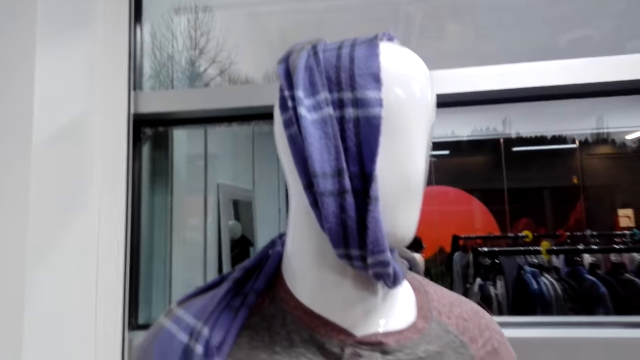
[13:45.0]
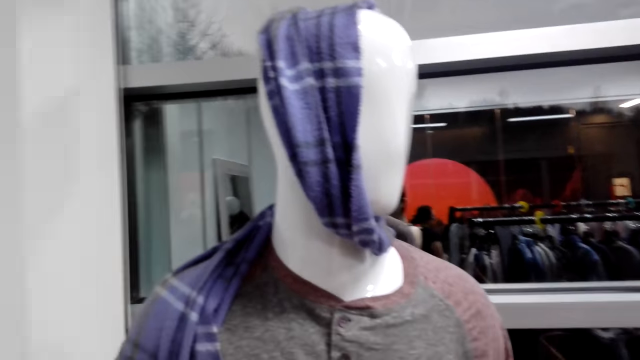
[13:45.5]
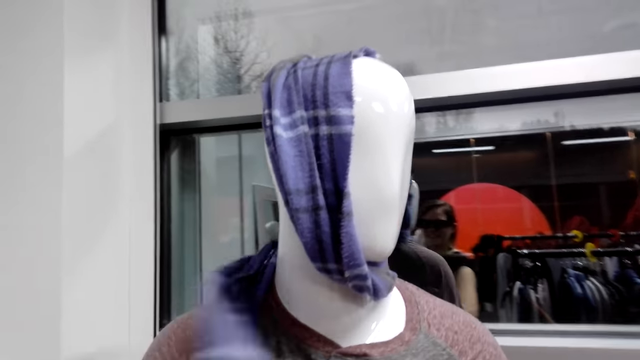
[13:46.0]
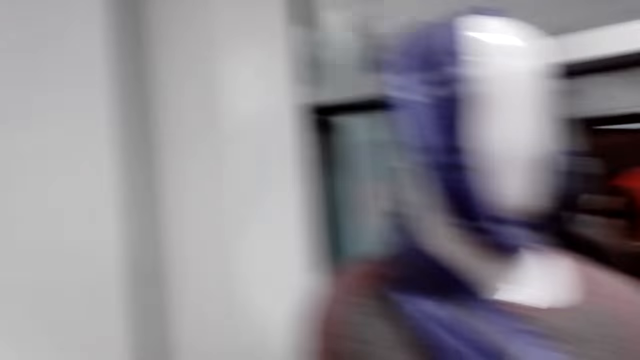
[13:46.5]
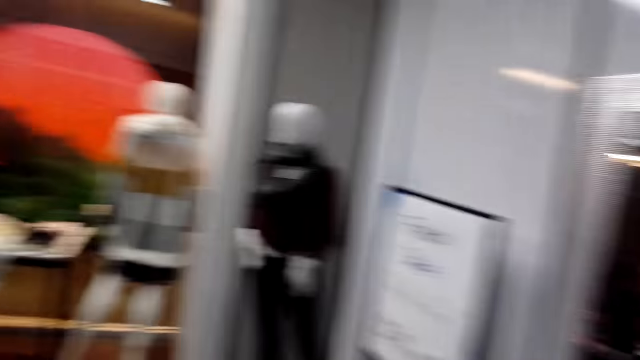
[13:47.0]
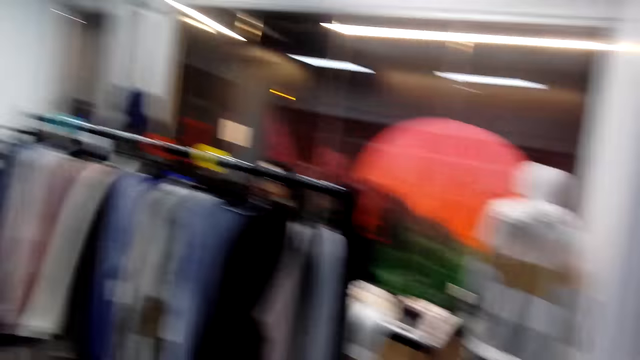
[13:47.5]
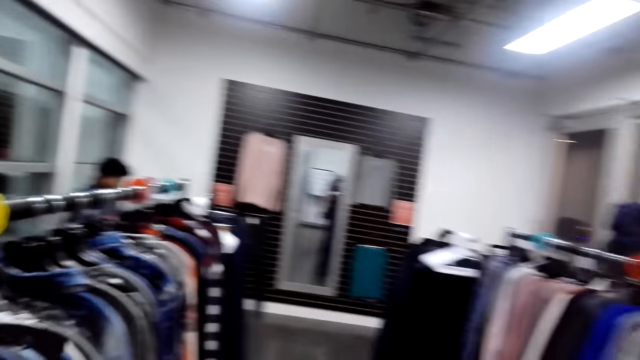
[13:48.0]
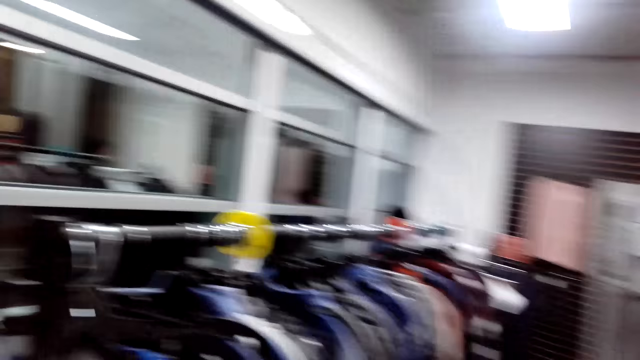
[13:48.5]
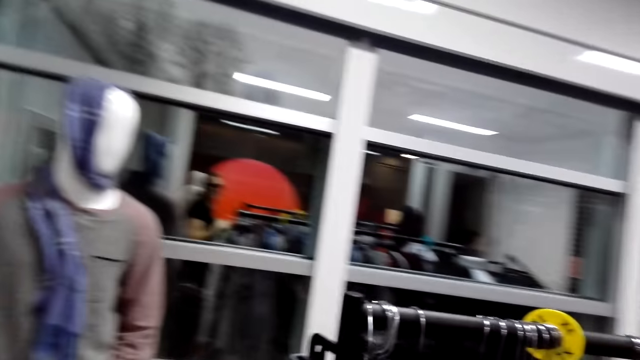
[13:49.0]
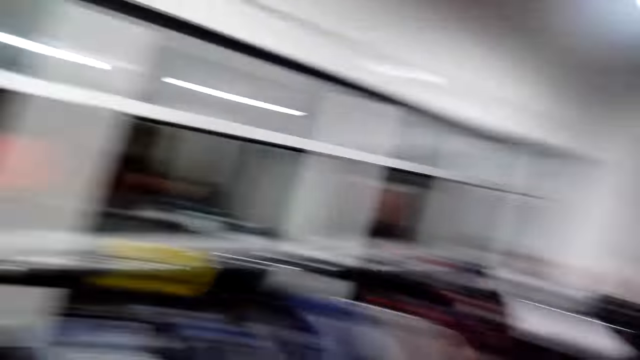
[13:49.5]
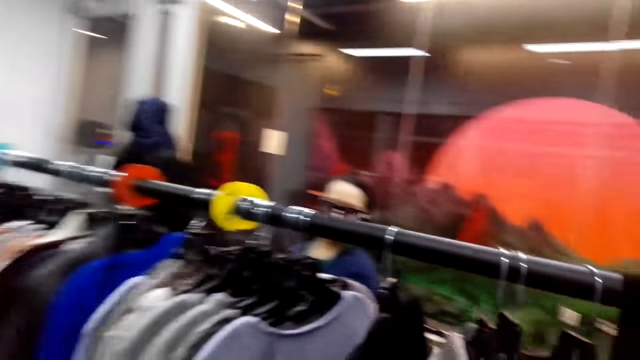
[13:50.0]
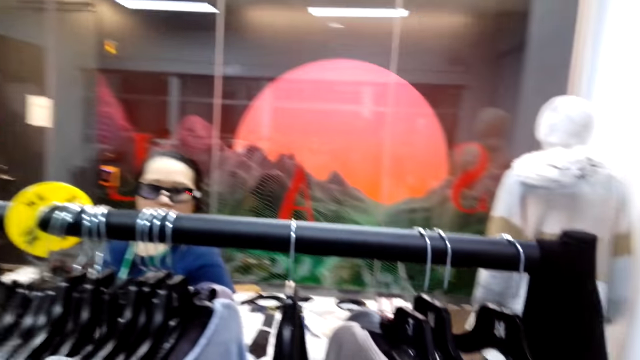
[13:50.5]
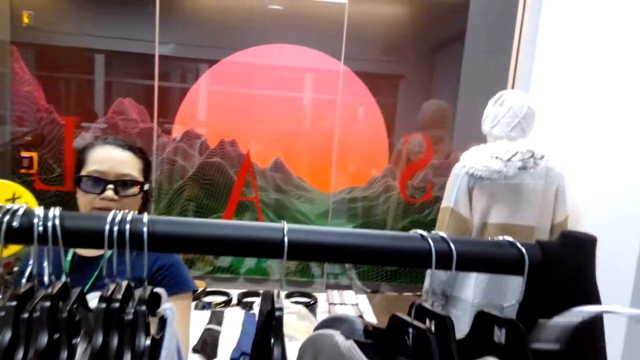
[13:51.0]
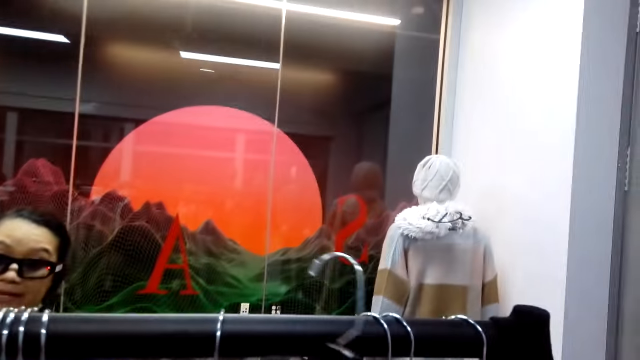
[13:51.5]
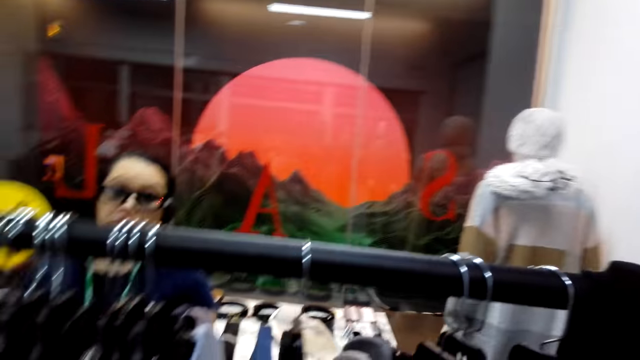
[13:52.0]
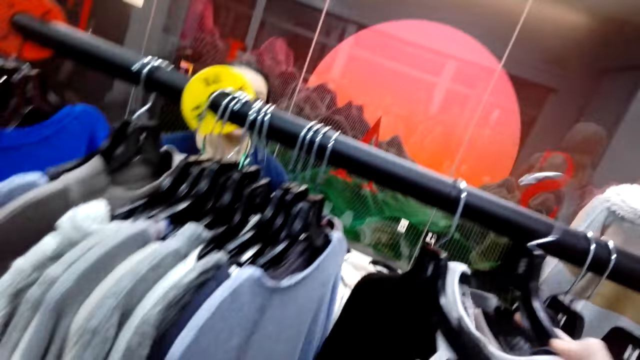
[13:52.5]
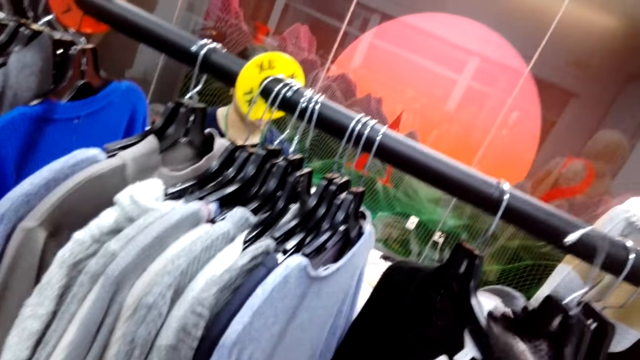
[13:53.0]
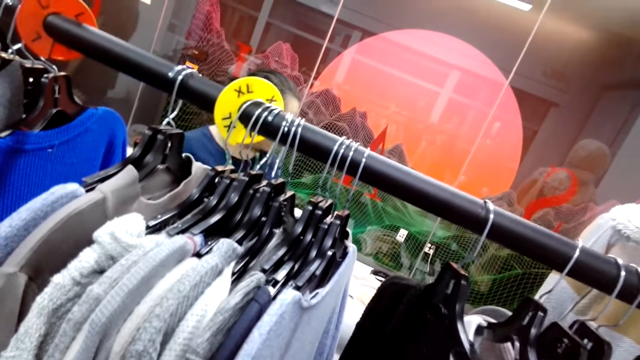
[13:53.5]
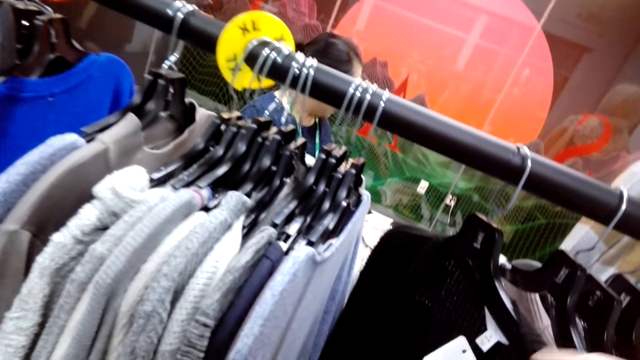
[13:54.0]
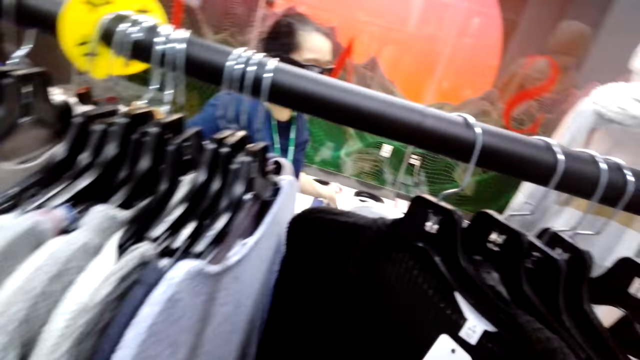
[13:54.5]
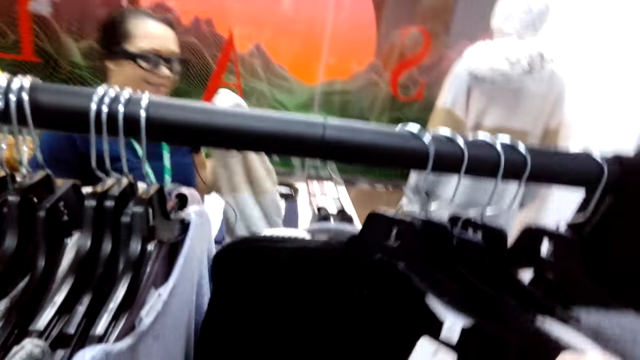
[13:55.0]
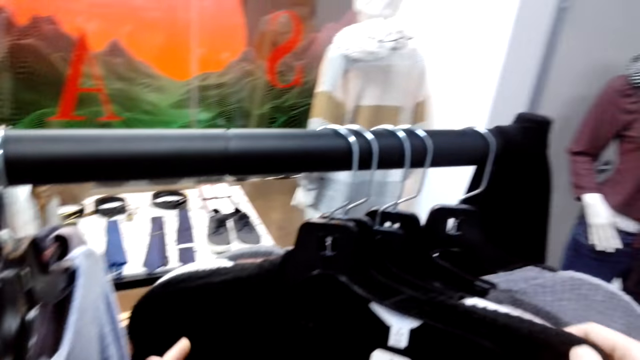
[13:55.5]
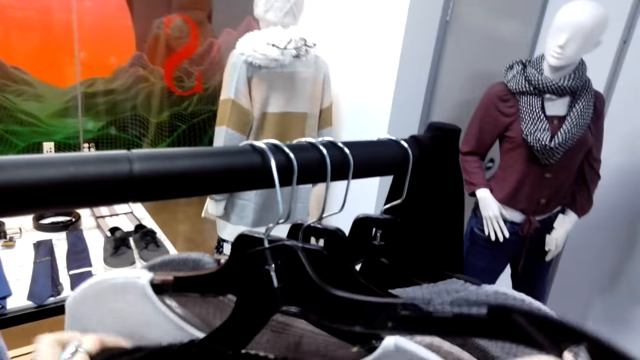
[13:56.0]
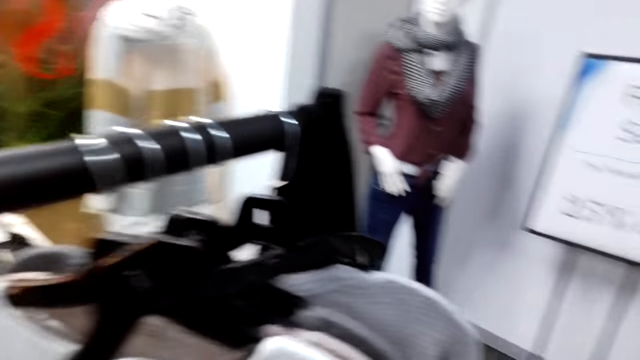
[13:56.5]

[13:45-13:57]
The camera wearer puts a scarf around the mannequin. They turn to the side. They walk around. They turn to the side. They turn around. They hold a cloth on a hanger. They turn to the side. They hang a sweater. They hold the cloth on the hanger.

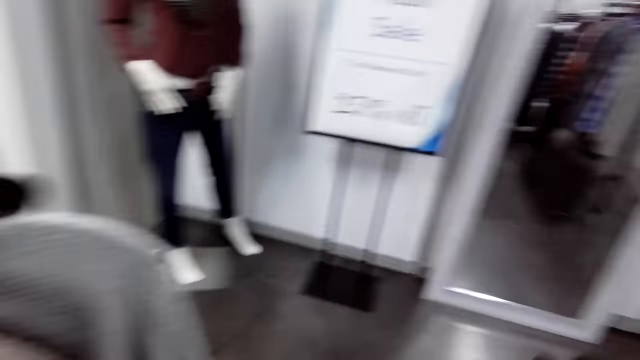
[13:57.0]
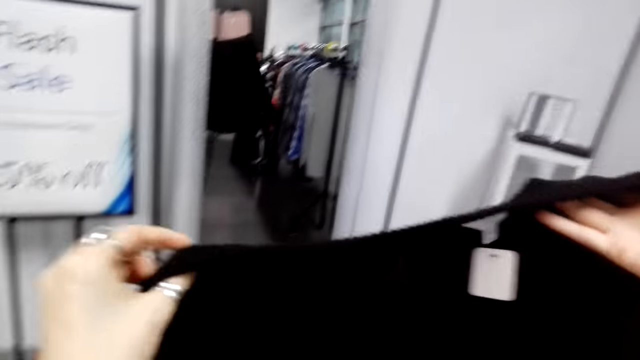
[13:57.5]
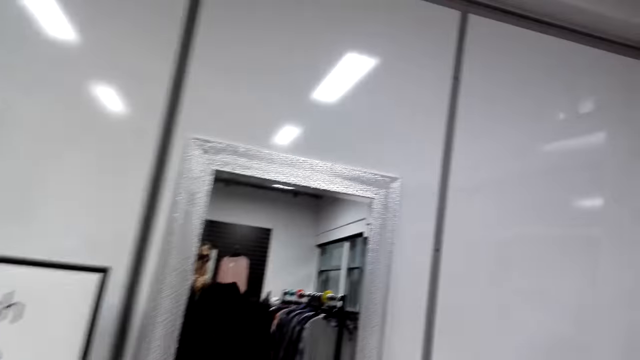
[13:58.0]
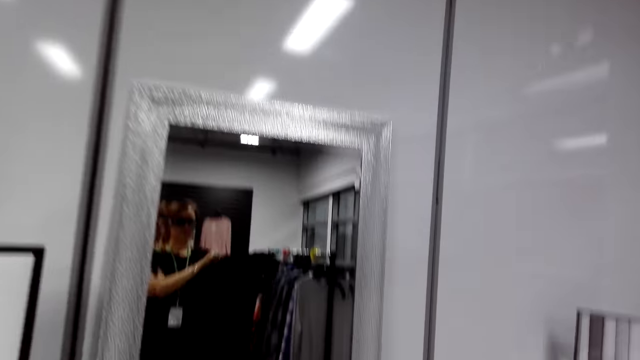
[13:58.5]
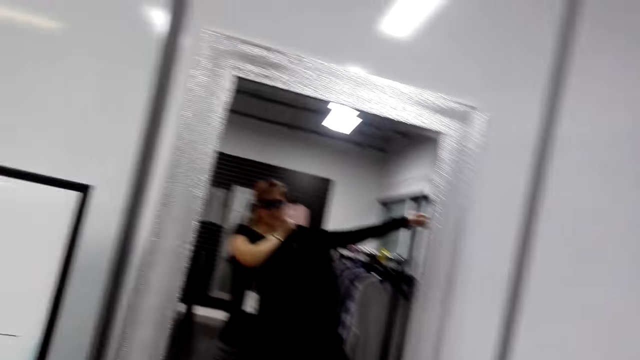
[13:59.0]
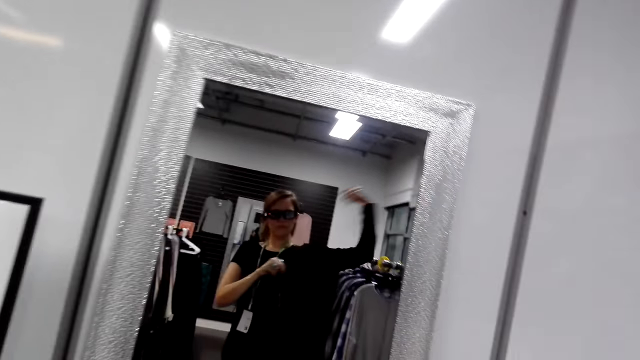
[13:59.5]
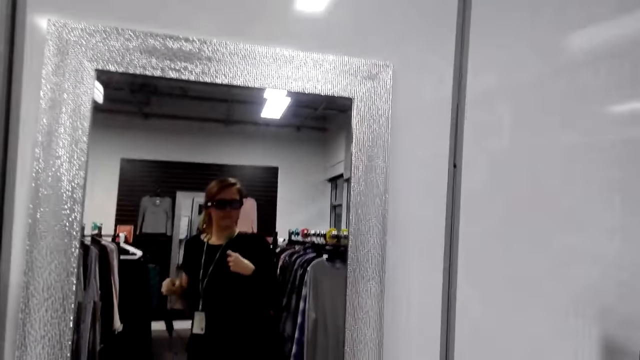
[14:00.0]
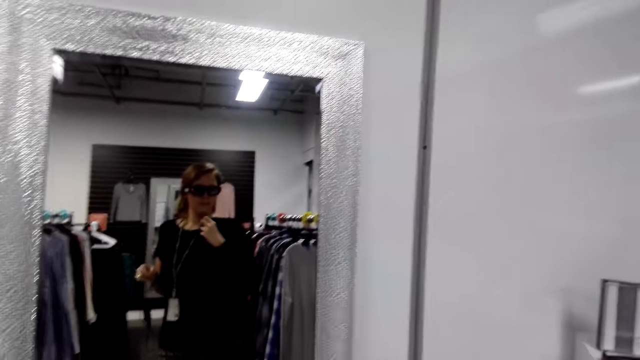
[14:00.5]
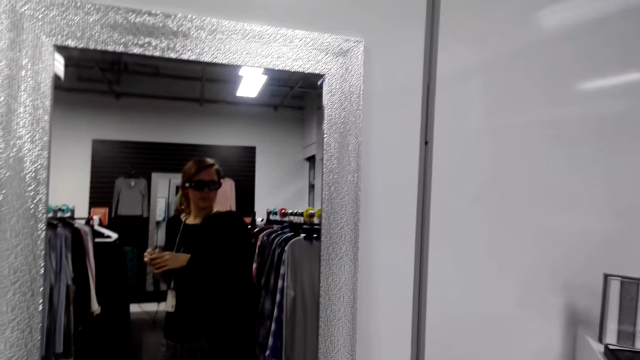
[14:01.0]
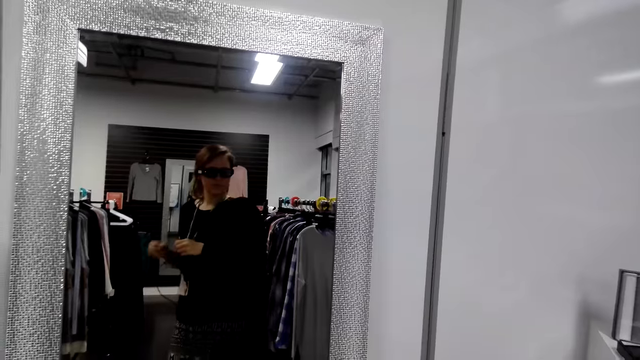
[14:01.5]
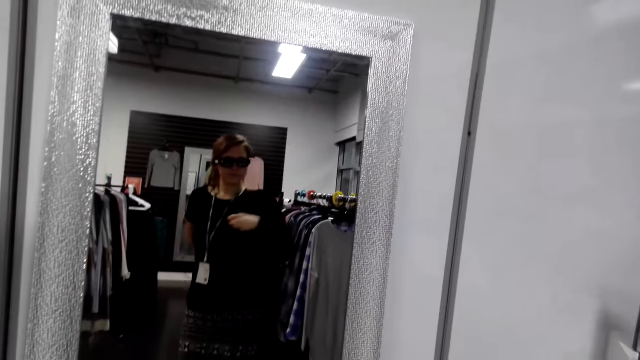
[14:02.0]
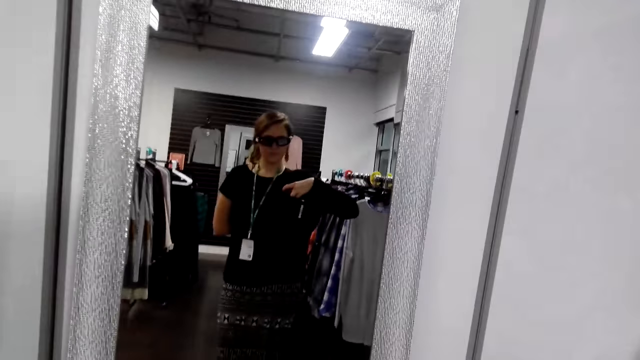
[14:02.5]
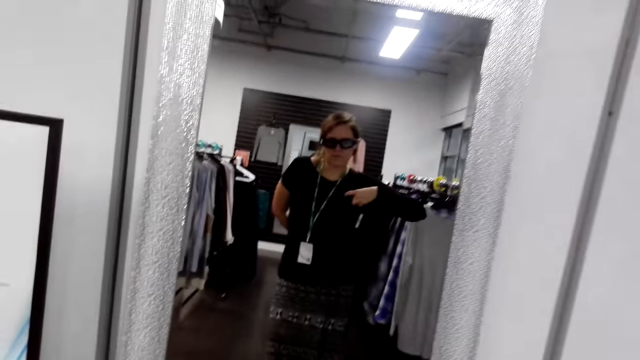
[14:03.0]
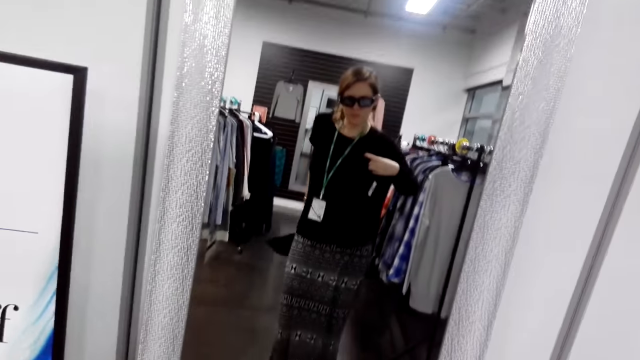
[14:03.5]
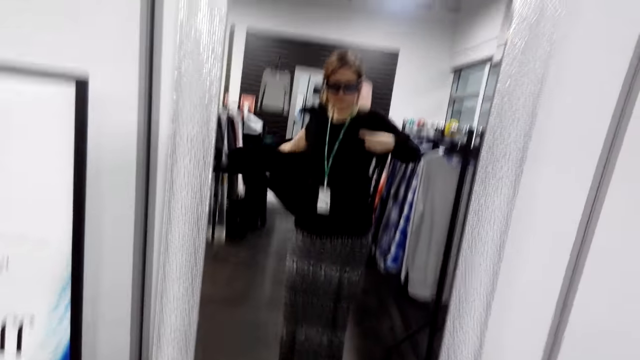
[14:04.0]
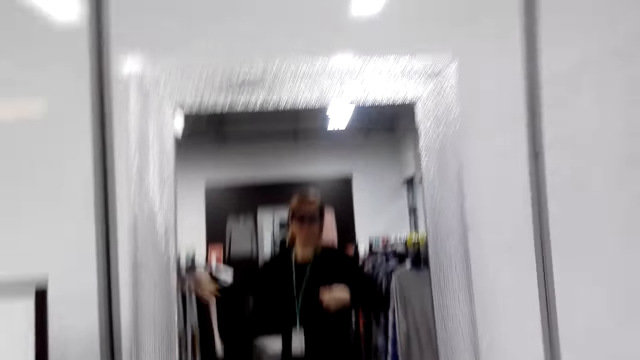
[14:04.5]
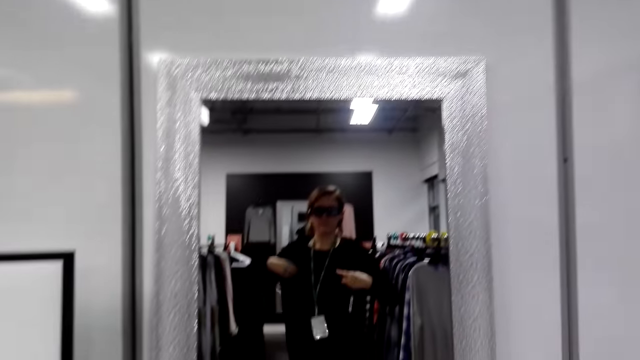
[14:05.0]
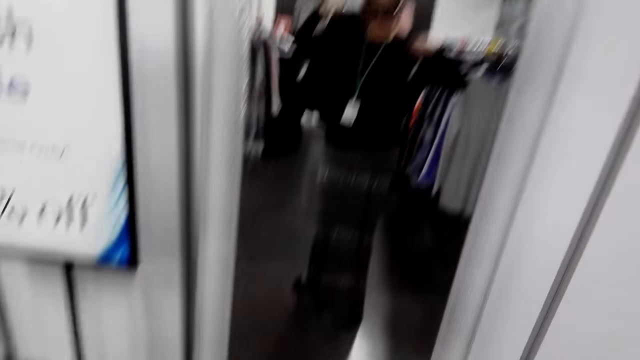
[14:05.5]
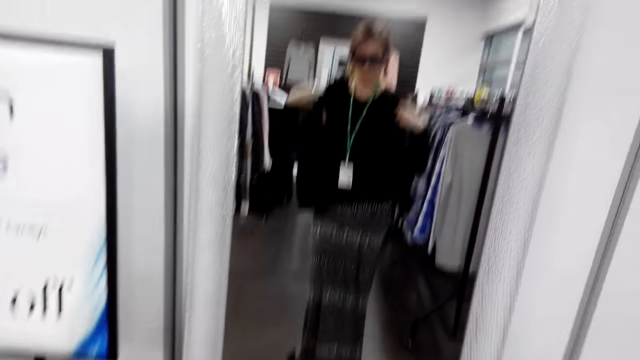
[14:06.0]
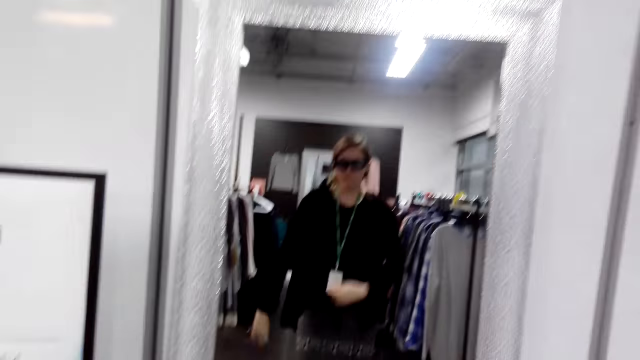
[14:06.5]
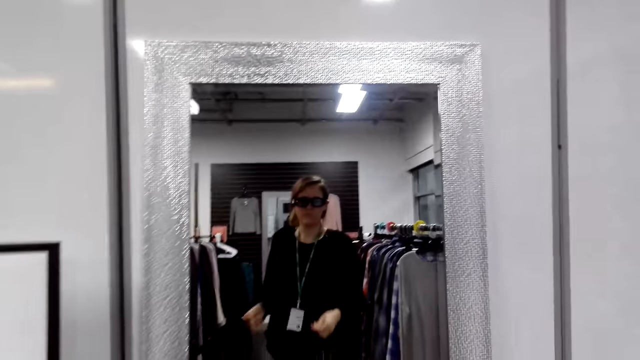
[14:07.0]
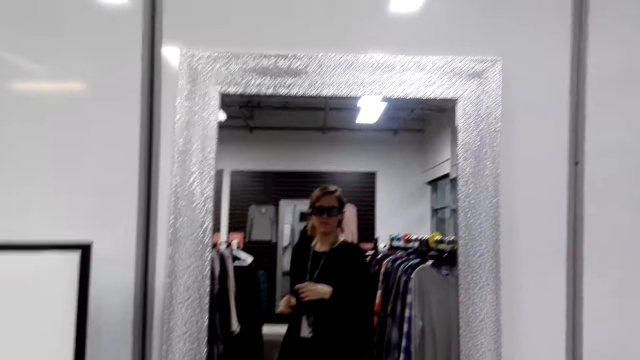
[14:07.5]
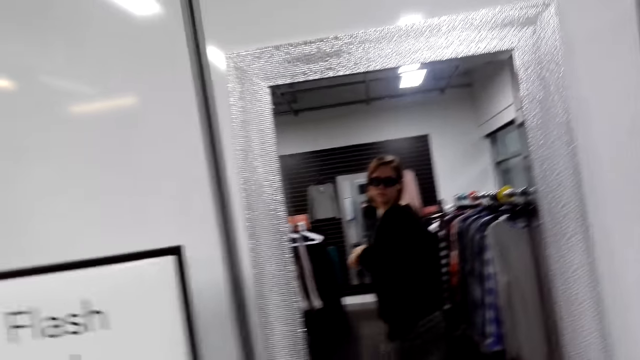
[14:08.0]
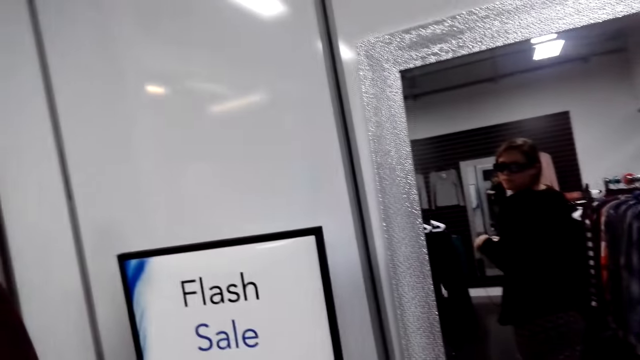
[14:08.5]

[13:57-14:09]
The camera wearer picks a sweater on a hanger. They walk around. They hold a cloth. They wear the cloth. They hold the cloth. They turn to the side.
